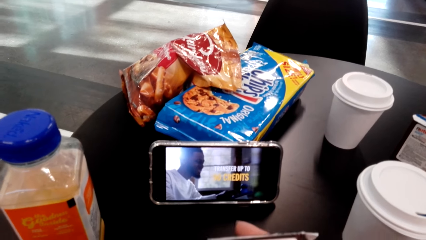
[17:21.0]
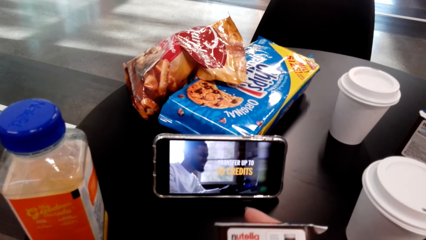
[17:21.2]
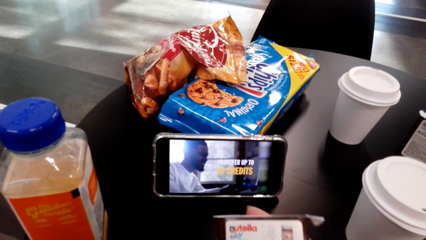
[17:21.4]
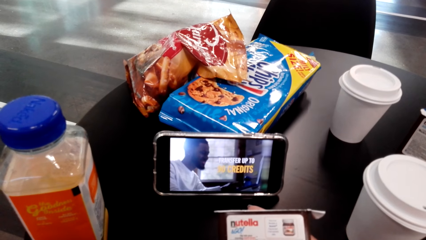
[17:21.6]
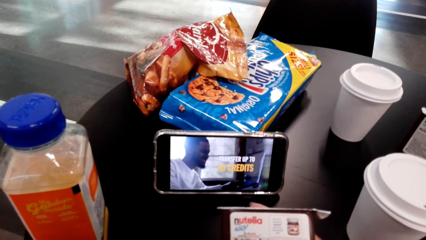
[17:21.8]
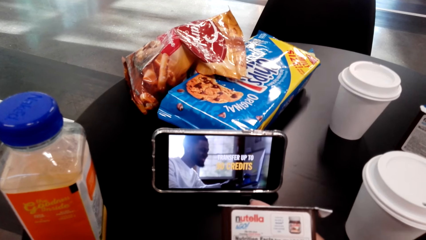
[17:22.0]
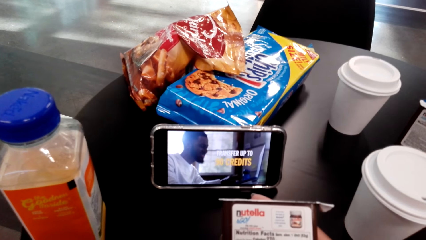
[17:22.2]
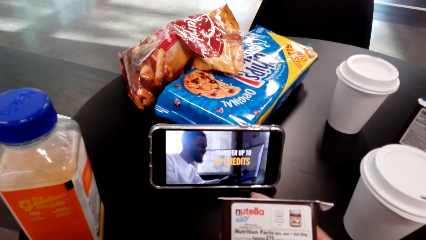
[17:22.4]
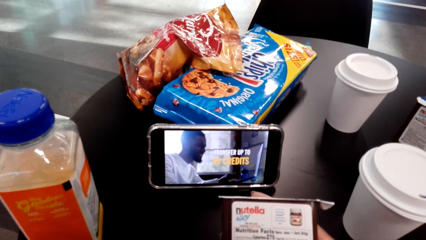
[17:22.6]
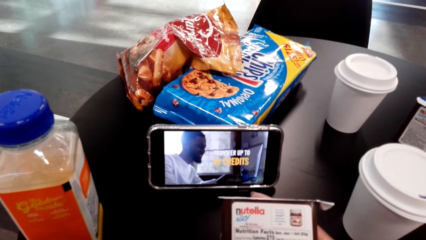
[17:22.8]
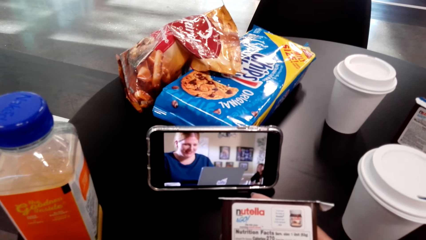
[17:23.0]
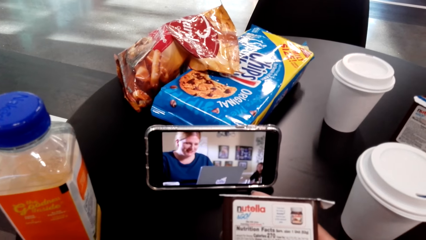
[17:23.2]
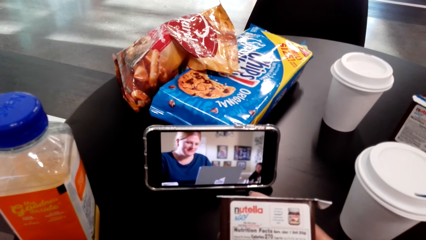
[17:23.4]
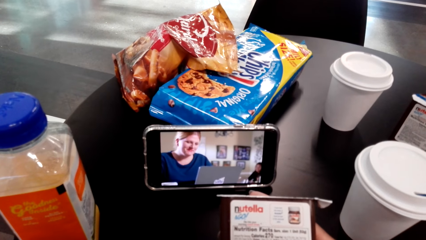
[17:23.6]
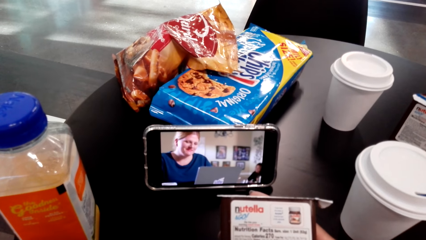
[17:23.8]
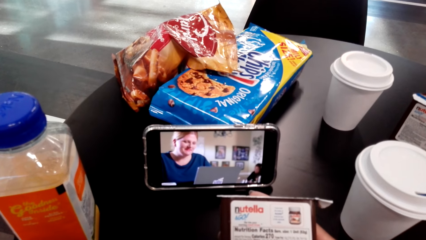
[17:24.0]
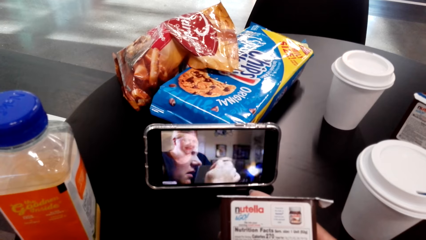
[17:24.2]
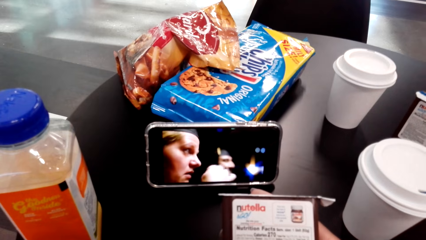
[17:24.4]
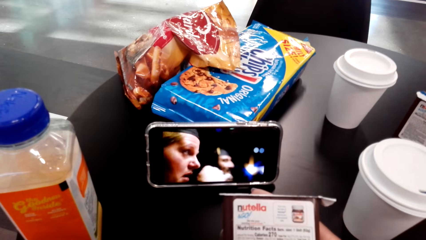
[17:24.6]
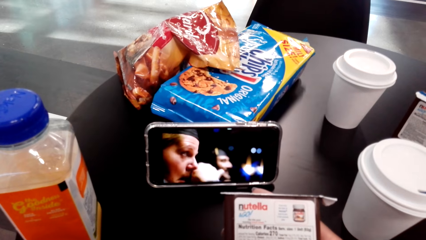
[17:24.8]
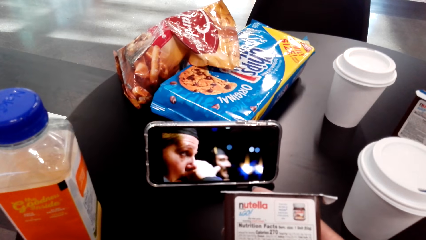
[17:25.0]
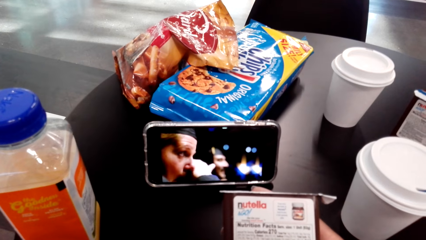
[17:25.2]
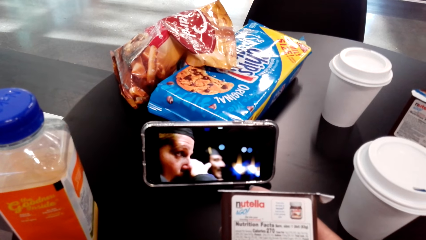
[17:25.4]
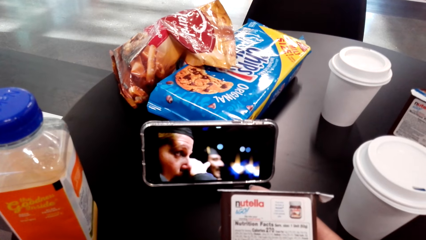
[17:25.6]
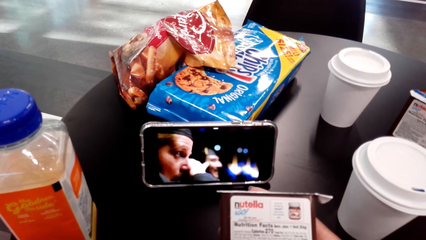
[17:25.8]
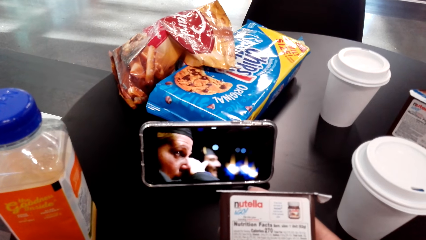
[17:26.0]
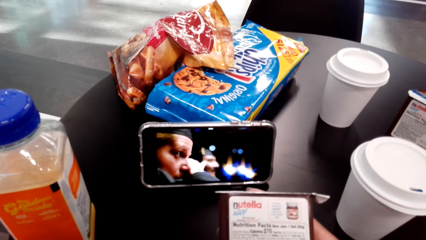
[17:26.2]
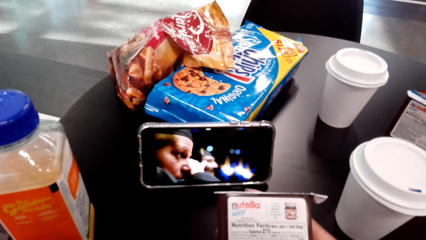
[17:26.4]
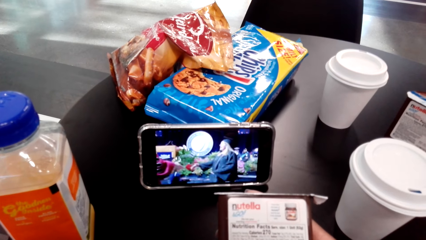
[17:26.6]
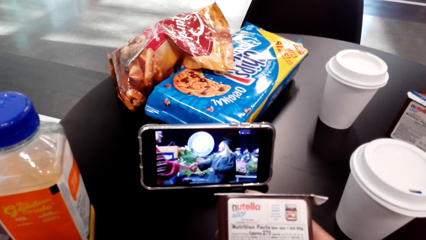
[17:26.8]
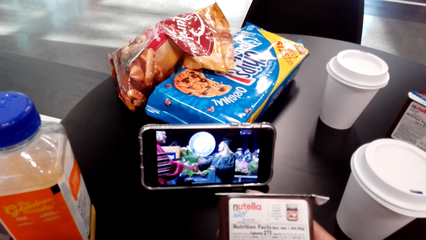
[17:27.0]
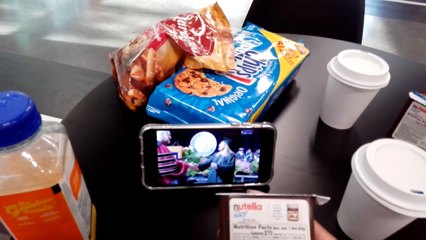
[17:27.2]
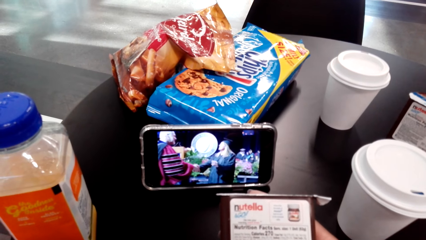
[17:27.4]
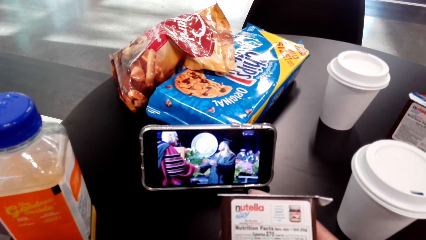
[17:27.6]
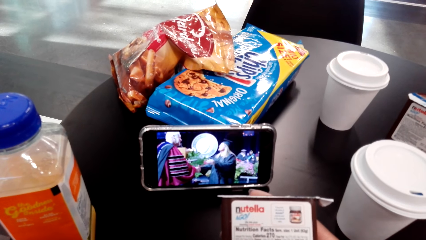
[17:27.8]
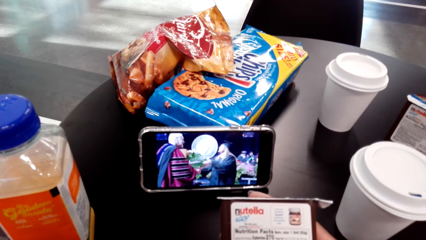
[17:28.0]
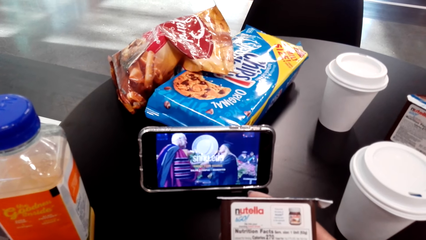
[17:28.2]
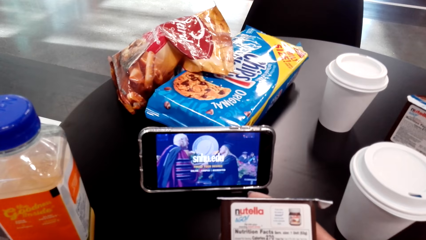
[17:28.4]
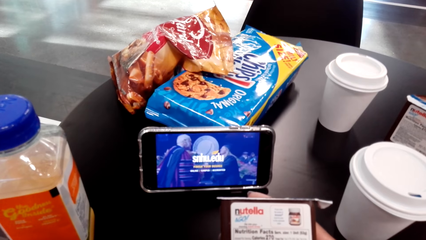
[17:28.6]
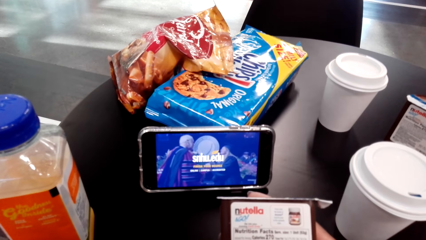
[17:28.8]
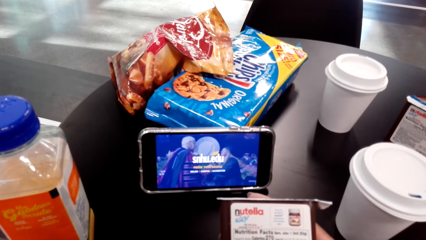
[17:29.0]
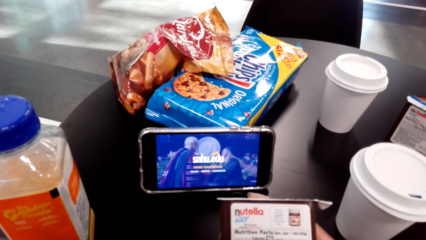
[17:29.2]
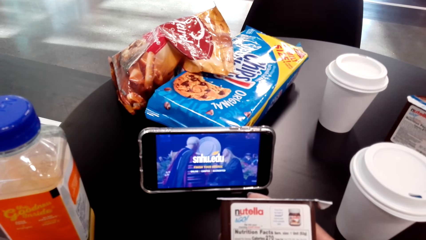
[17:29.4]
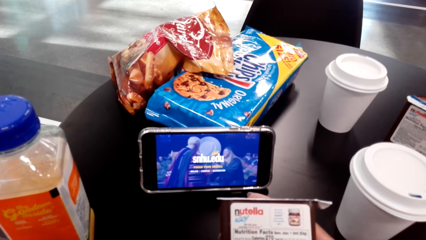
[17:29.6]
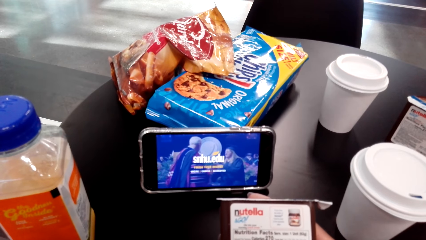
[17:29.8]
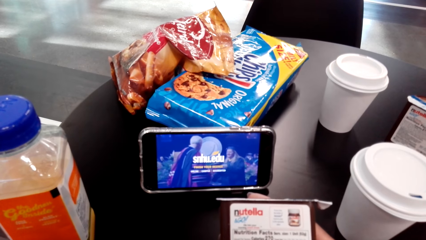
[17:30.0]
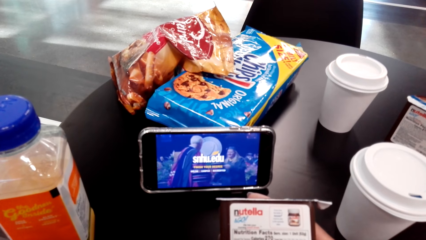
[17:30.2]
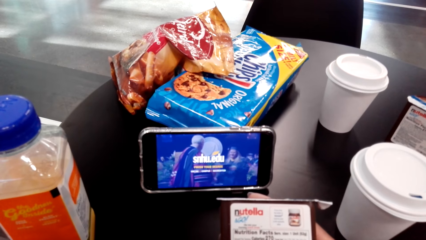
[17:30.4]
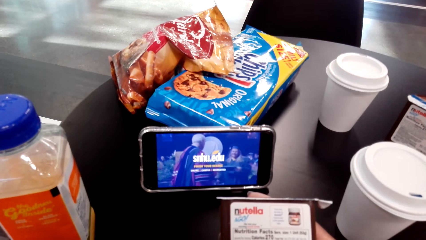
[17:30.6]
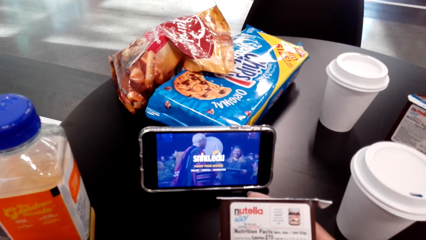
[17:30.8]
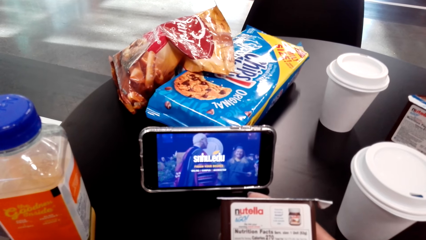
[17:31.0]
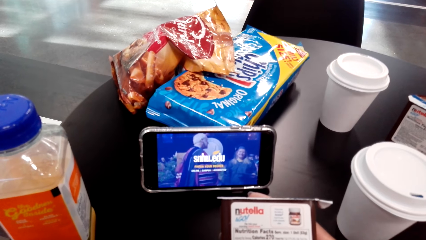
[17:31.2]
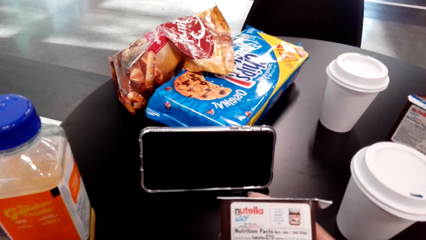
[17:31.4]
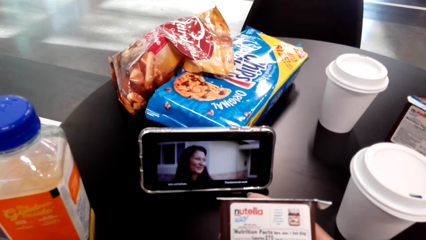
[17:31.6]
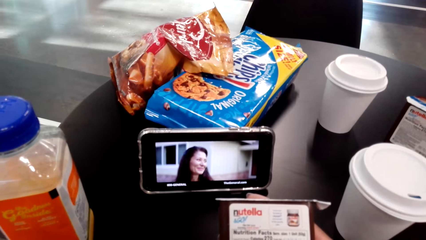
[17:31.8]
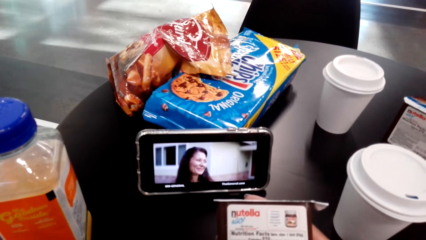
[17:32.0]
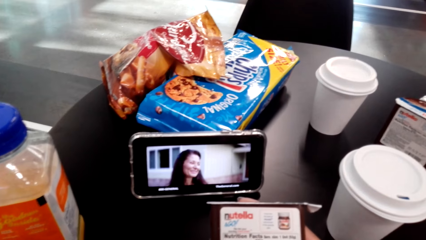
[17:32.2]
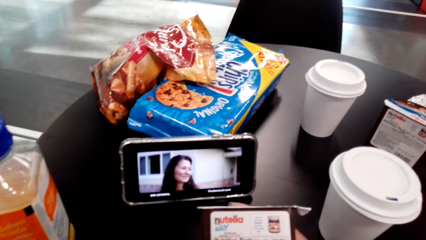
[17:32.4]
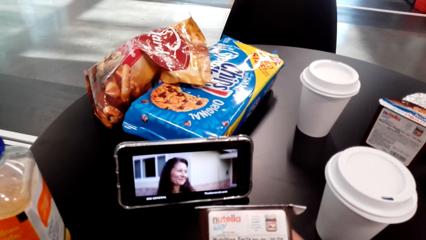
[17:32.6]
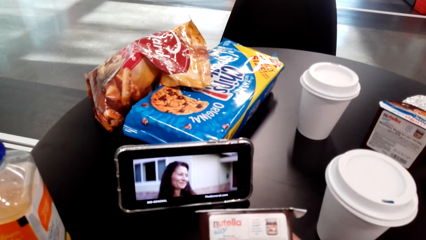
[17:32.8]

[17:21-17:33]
The camera wearer holds the Nutella in her hand. She watches a video on the phone.

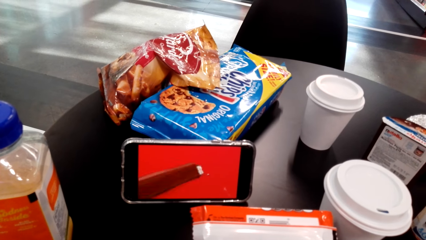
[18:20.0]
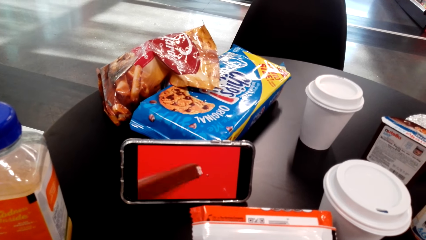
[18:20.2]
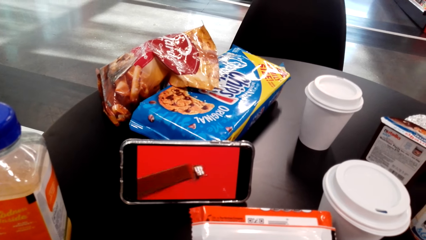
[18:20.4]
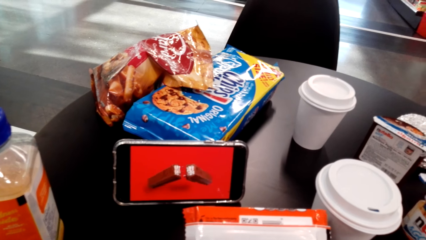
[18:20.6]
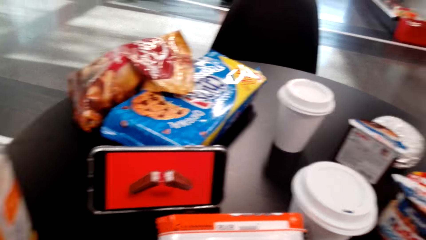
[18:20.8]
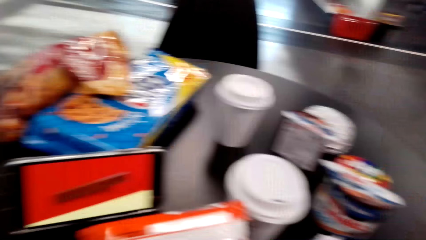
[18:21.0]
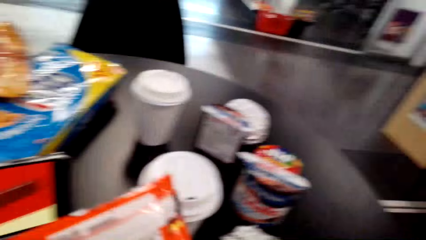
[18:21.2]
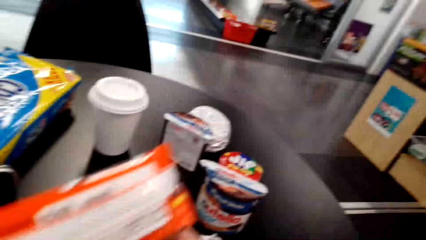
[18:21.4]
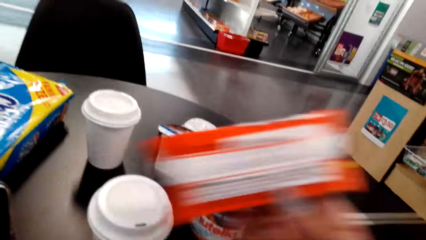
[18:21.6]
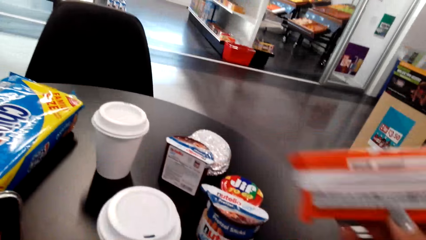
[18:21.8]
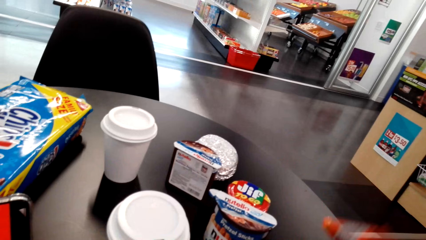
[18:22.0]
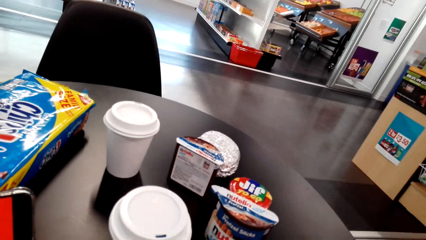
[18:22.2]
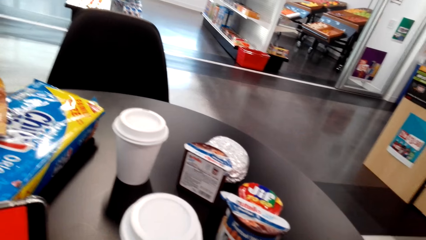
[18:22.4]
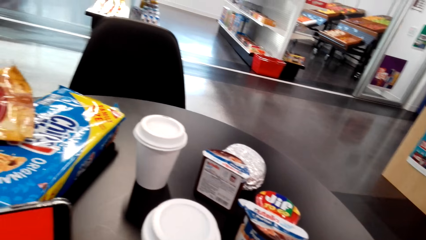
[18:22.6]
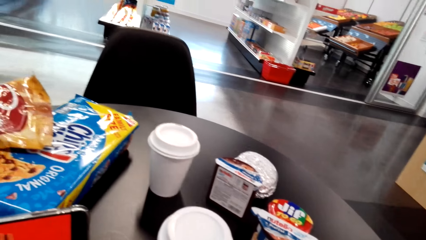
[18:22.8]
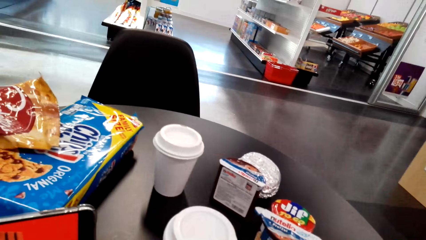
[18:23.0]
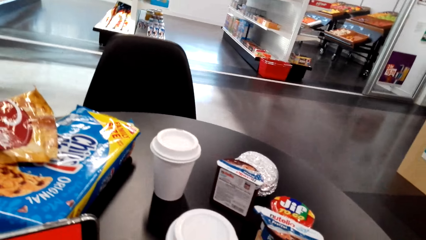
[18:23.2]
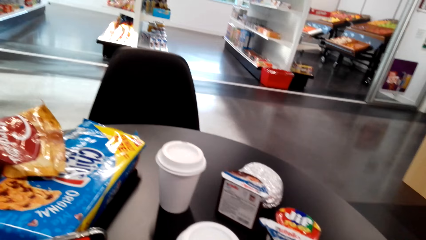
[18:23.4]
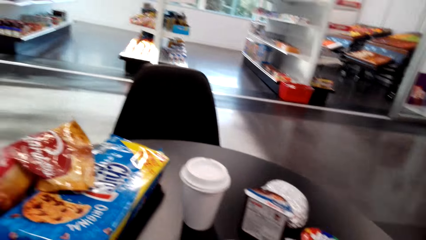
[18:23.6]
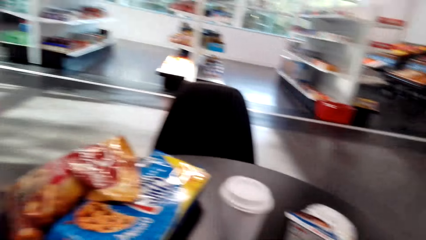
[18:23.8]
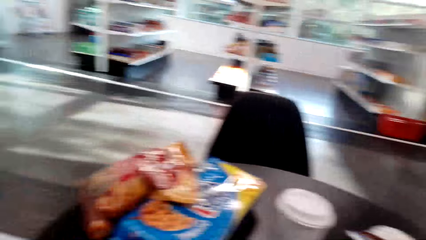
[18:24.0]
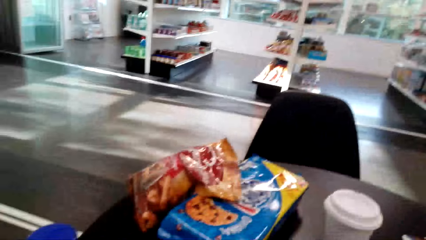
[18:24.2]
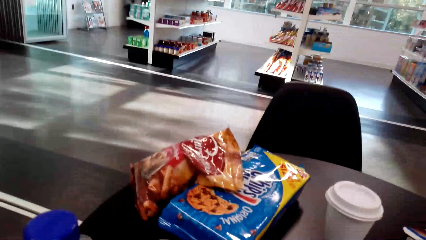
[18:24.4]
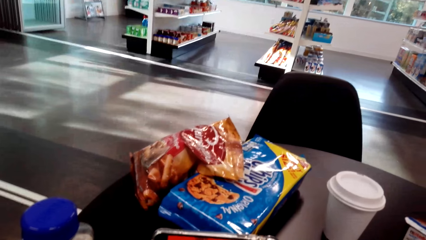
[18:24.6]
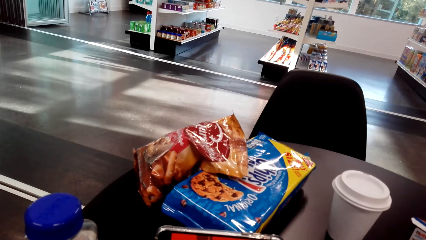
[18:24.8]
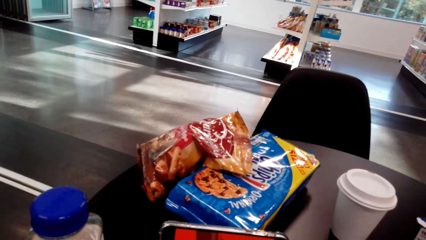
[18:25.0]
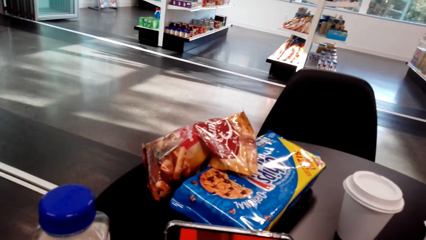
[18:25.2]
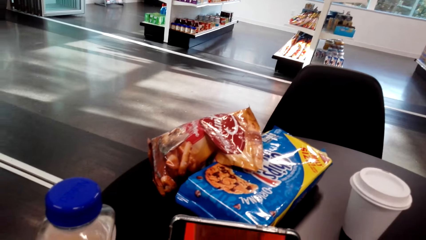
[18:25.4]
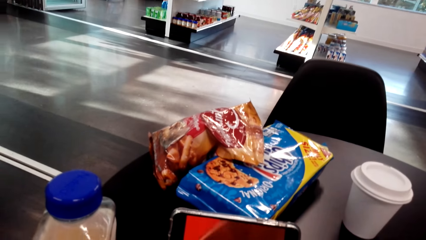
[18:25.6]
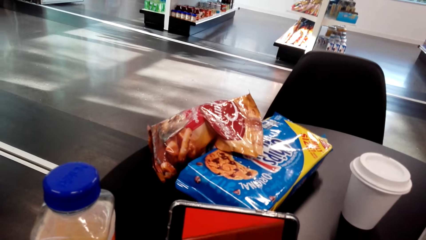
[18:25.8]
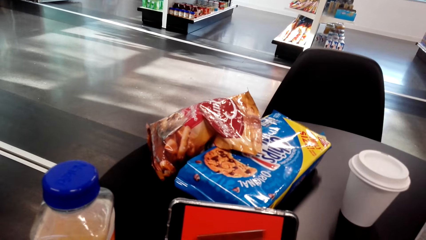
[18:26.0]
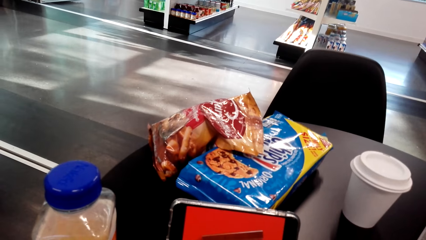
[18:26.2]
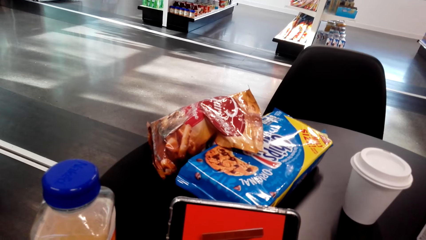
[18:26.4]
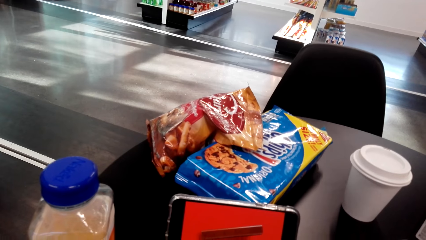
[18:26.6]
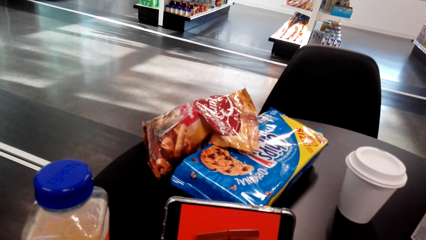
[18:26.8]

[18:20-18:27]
The camera wearer looks around the table. They place something aside on the table. They look around the table. They look at the phone.
